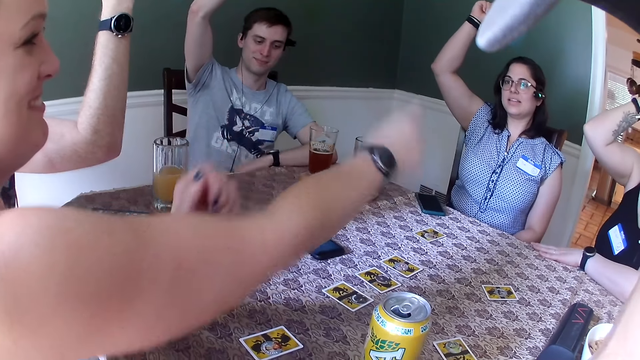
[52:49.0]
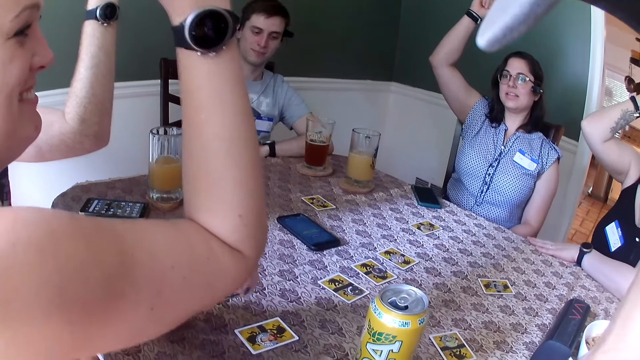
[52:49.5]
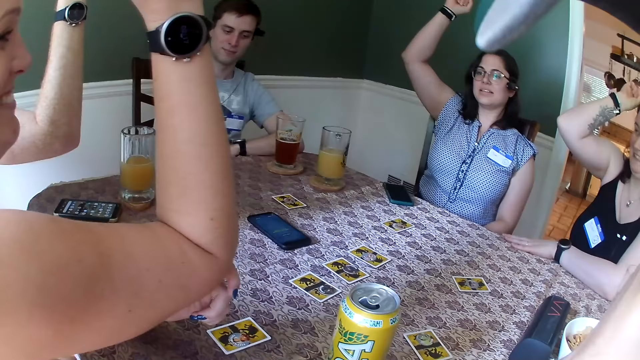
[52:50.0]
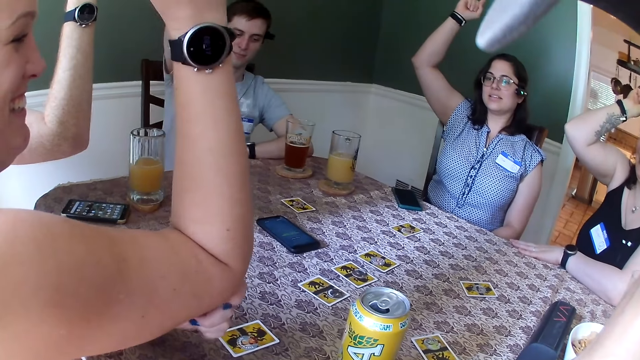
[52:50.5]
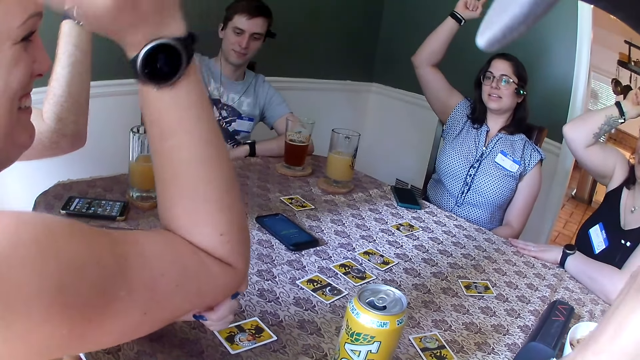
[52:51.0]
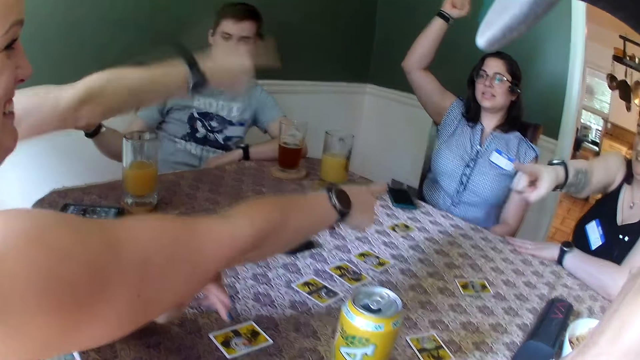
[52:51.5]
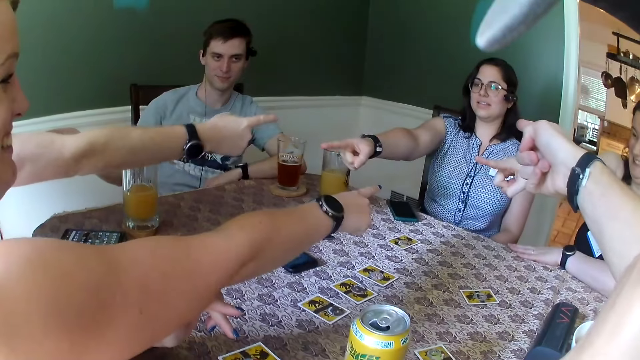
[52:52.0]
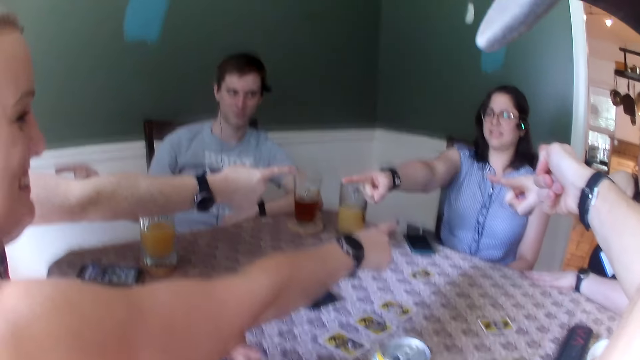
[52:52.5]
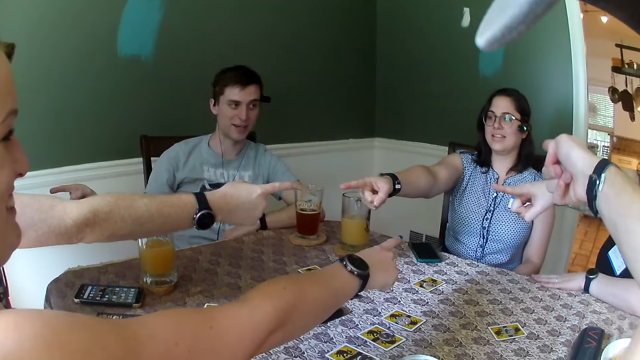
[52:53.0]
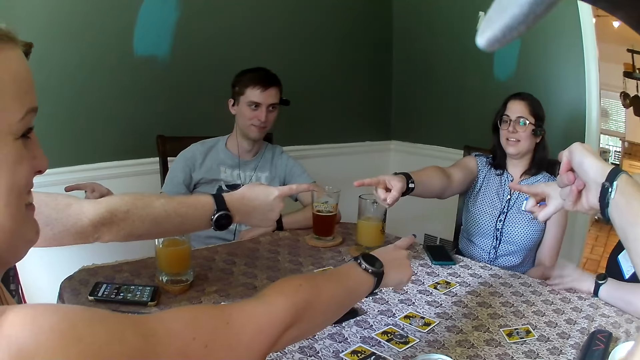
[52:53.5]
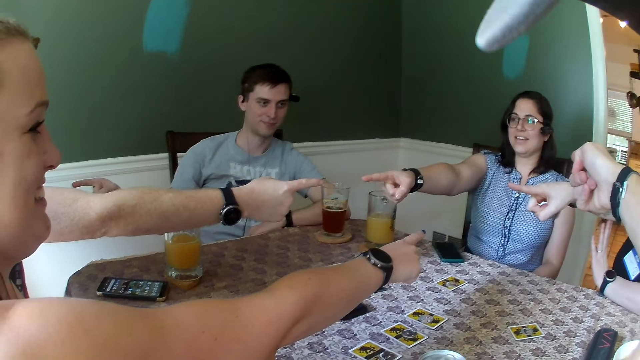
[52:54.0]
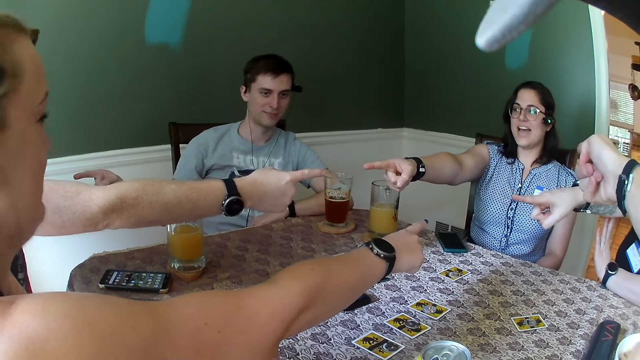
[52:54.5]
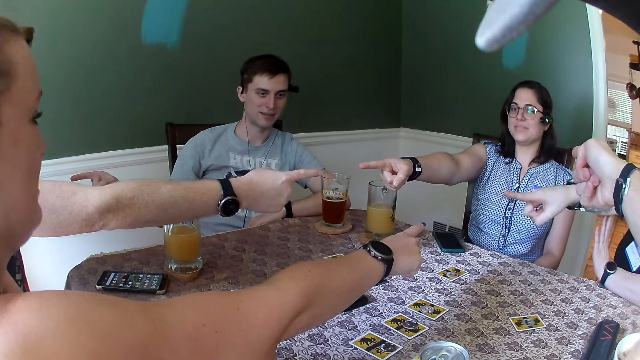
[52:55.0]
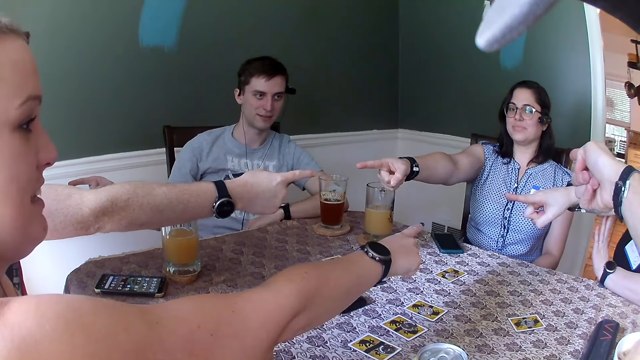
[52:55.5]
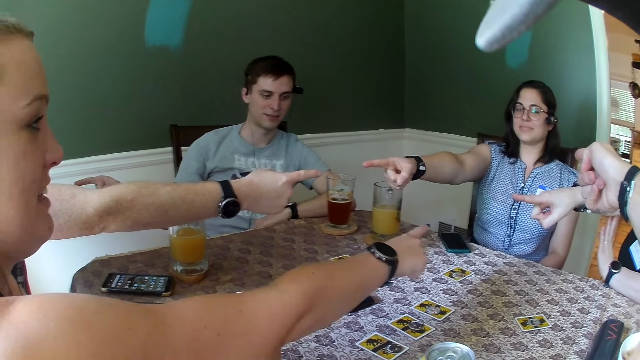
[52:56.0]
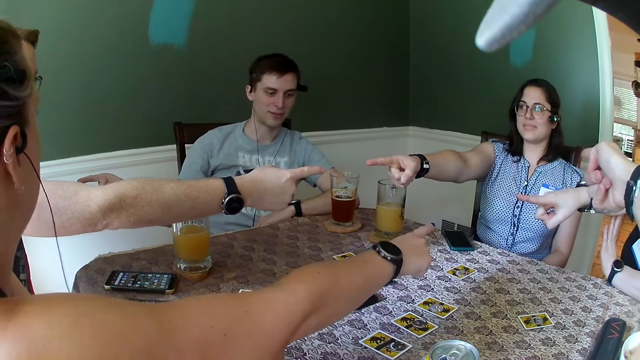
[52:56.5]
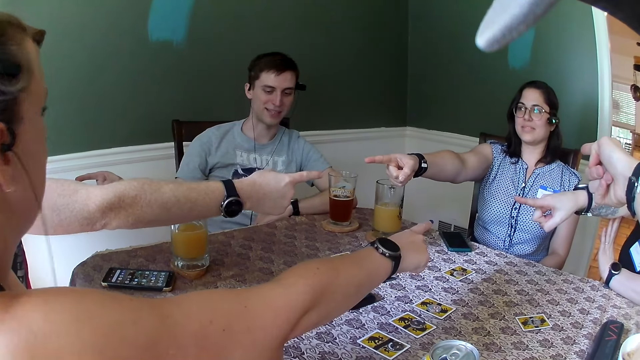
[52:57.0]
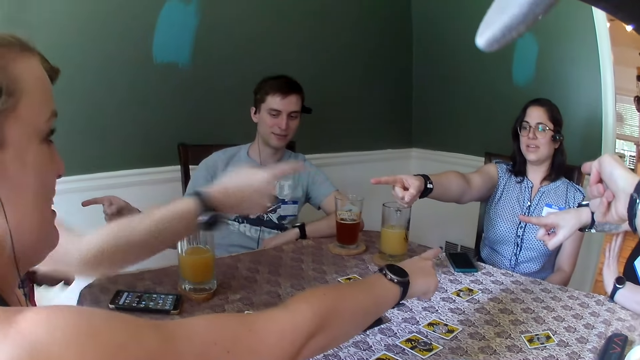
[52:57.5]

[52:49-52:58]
The woman raises her right hand. The woman points to another woman. The other woman points to the first woman. The man points to another man. A man makes a gesture. The other man points to a third woman. The camera wearer points to the third woman. A woman makes a gesture. The third woman points to the other man. The camera wearer makes a gesture.

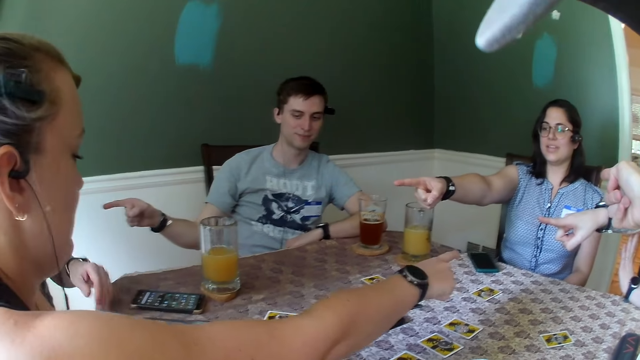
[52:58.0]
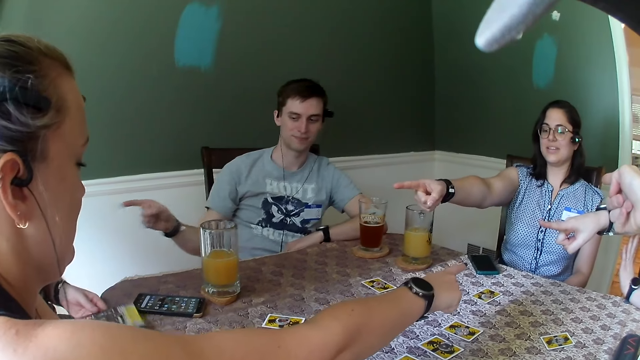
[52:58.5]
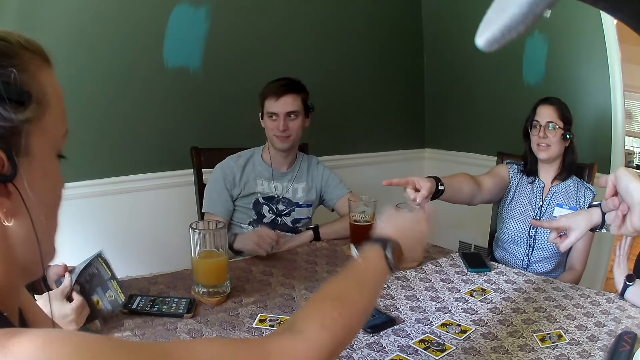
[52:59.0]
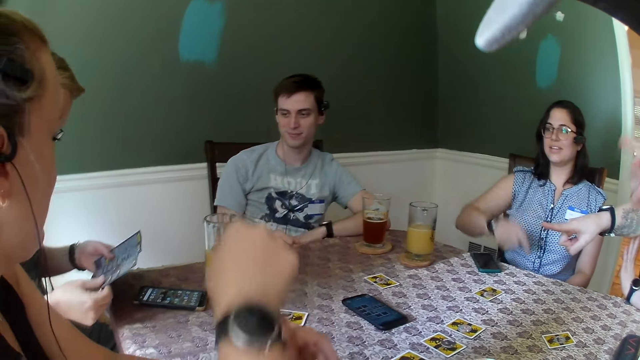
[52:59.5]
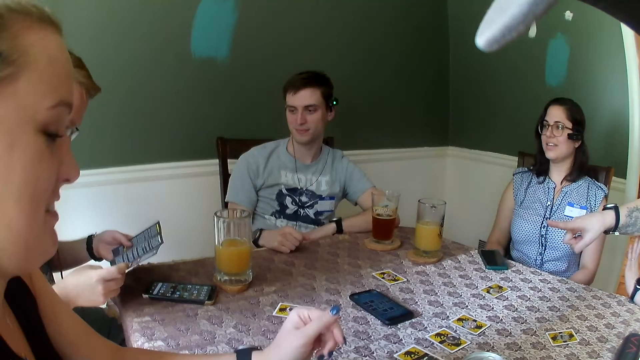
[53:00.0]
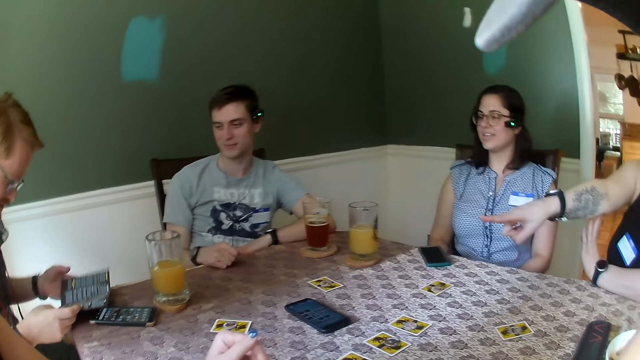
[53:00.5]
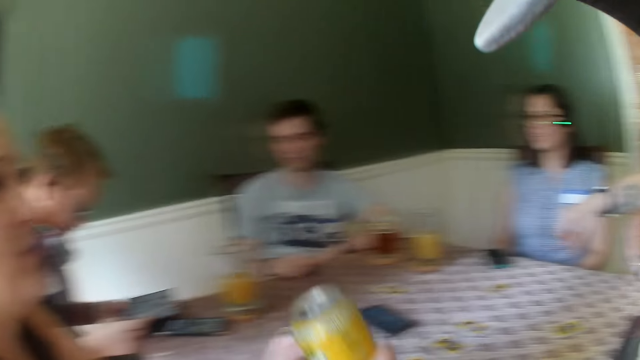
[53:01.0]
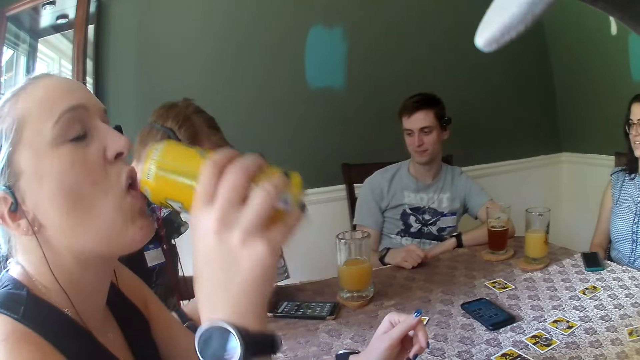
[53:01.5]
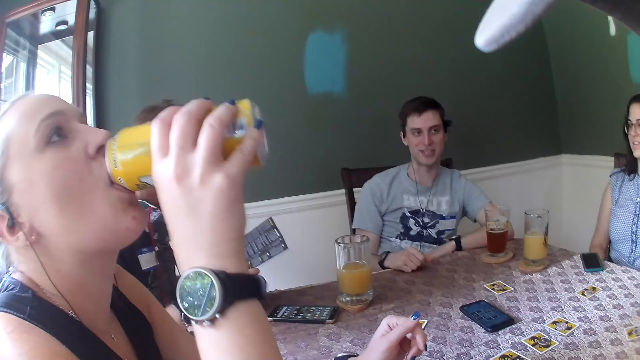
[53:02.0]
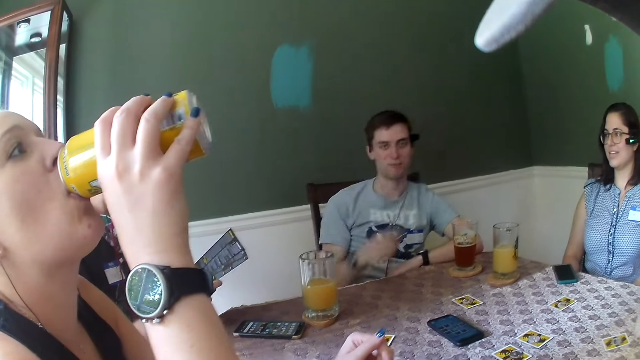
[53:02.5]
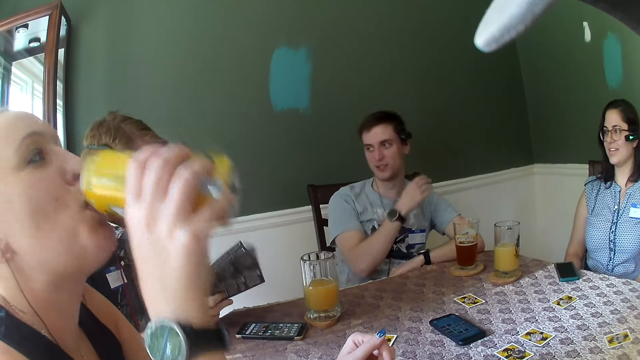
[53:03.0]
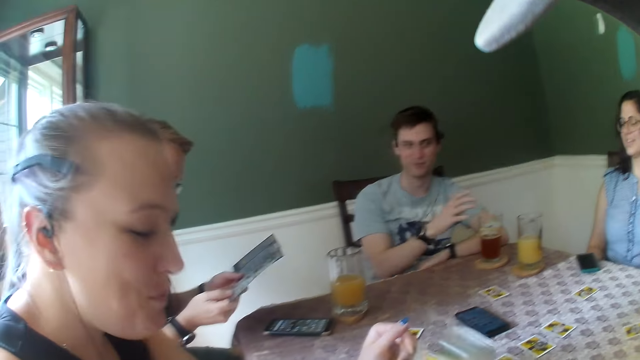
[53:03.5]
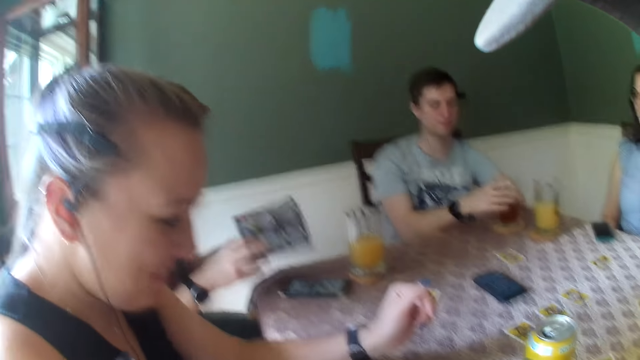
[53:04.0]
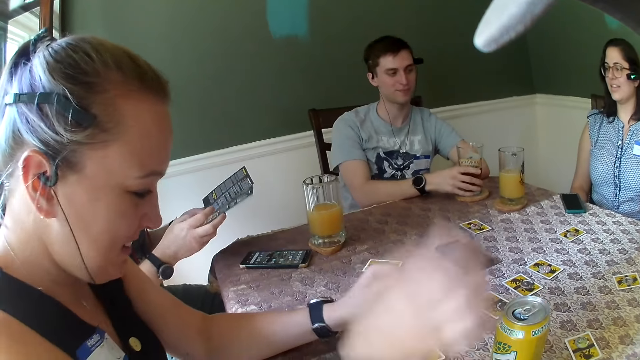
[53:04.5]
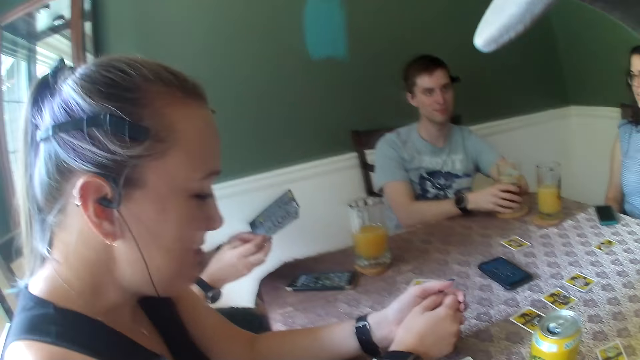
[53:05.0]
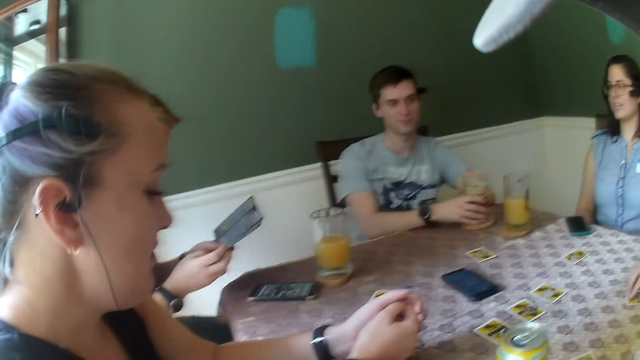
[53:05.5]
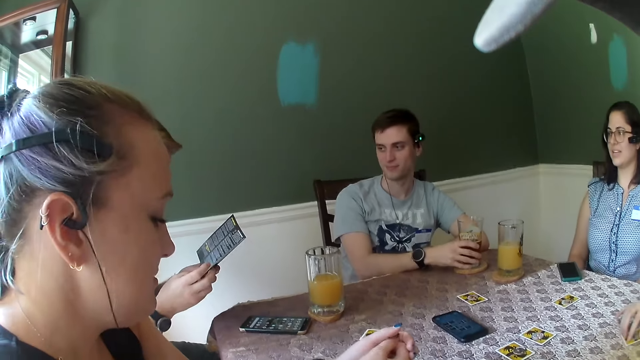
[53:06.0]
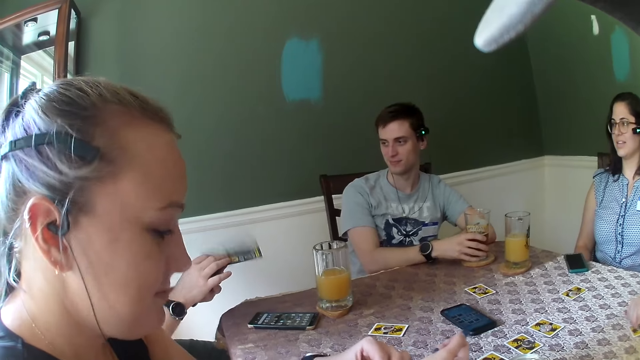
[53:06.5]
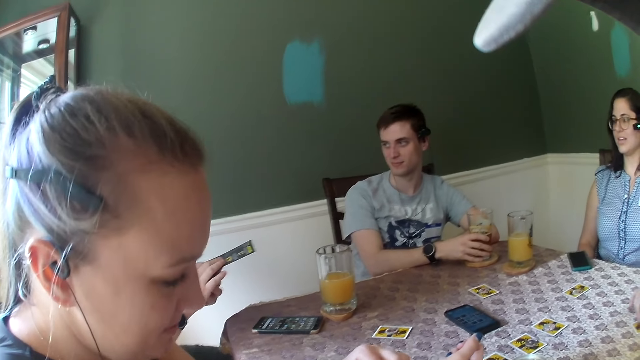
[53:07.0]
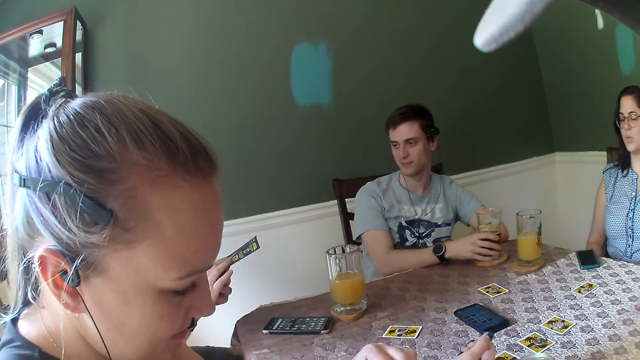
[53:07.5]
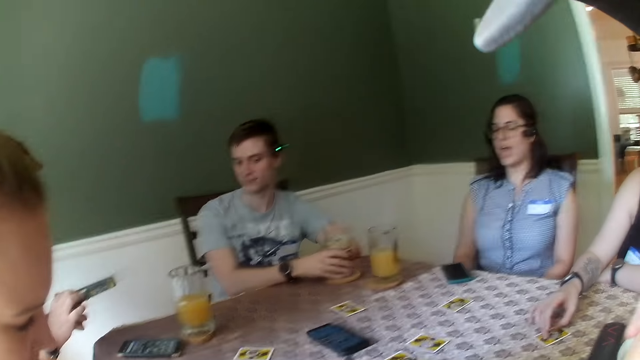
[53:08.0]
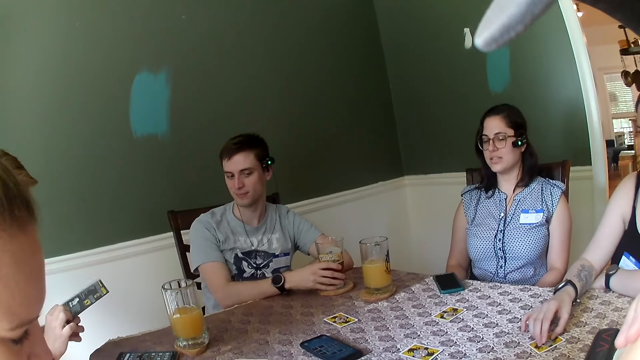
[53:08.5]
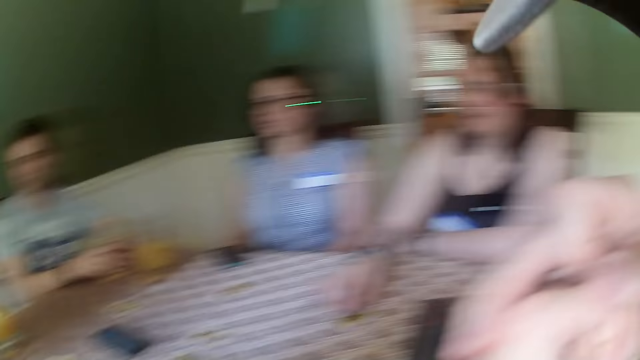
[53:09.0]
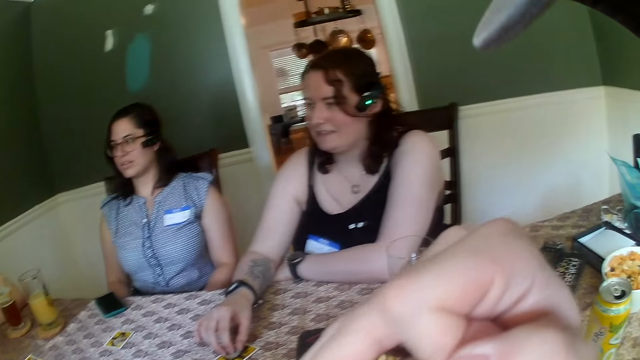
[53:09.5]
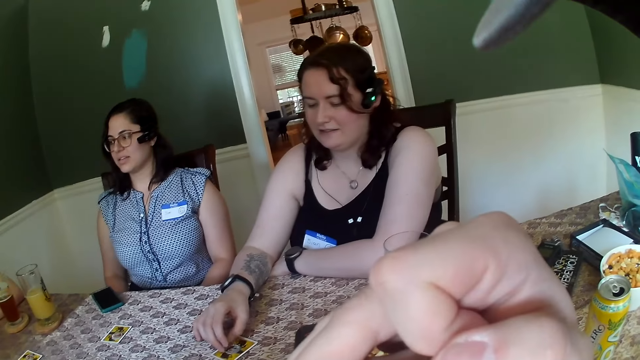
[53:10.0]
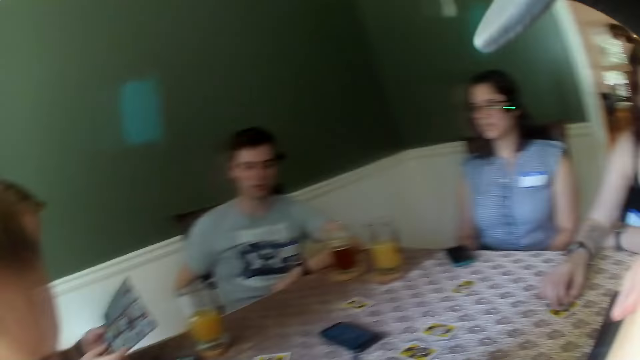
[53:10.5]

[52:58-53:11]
A man picks up the paper on the table with his right hand. Another man makes a gesture. A third man places his right hand on the table. A woman places her right hand down. Another woman places her right hand down. Another man flips the manual template. Another woman makes a gesture. The first woman drinks the can of juice with her right hand. The third man gesticulates with his right hand. The first woman places the can of juice on the table with her right hand. The third man touches the cup of beer on the table with his right hand. The man who flipped the manual template flips the manual template.
